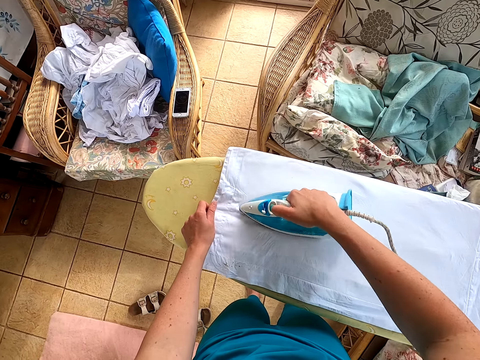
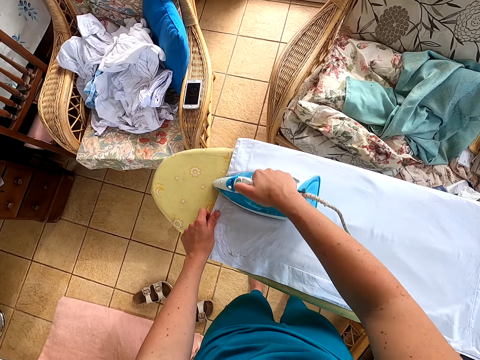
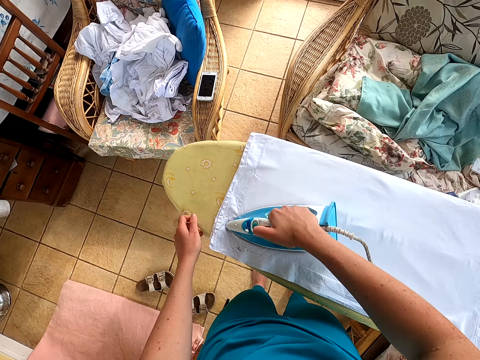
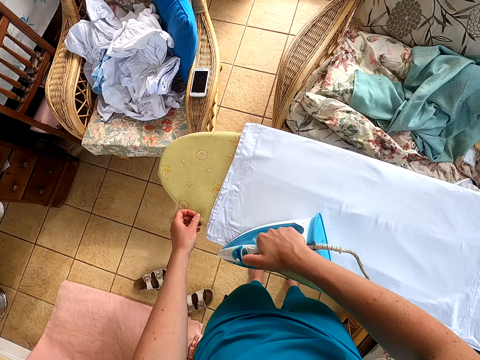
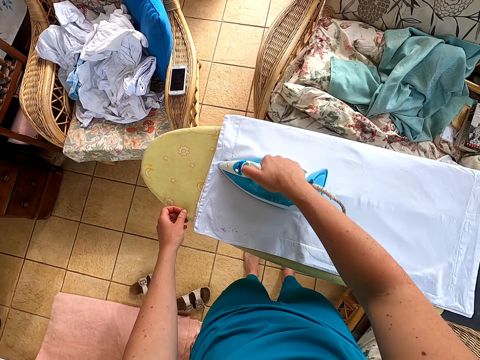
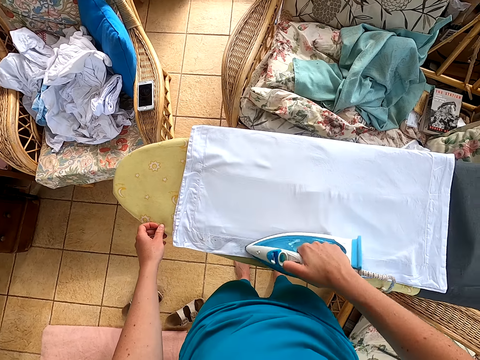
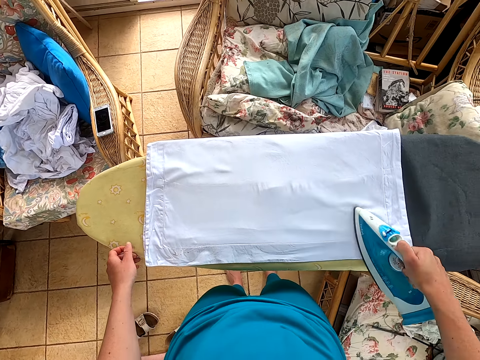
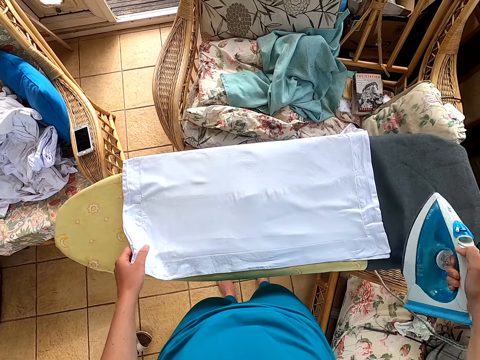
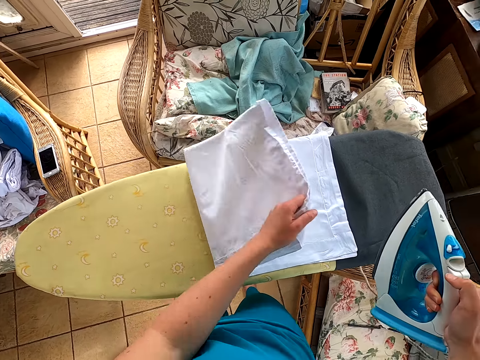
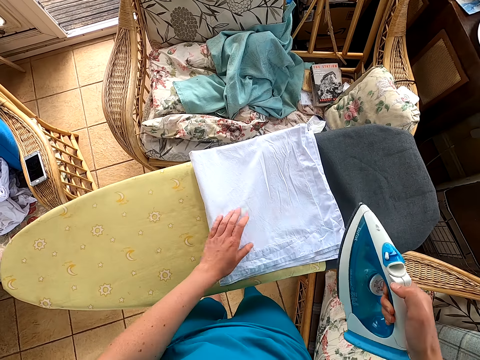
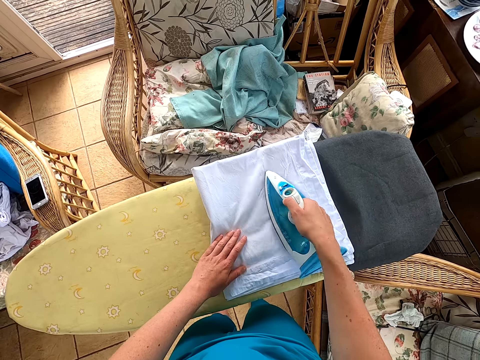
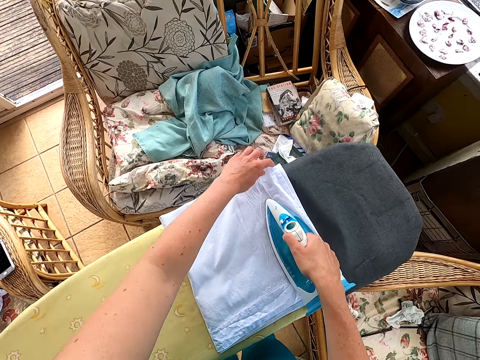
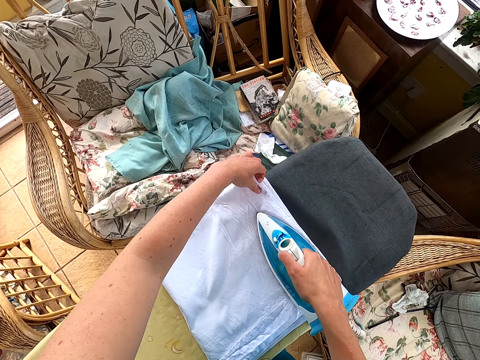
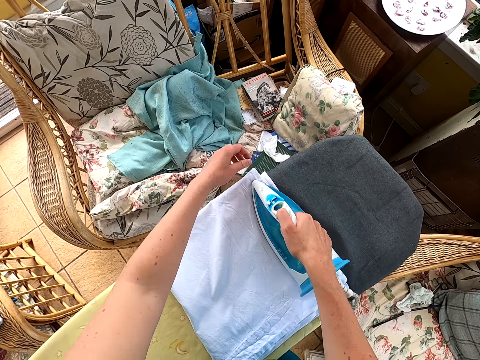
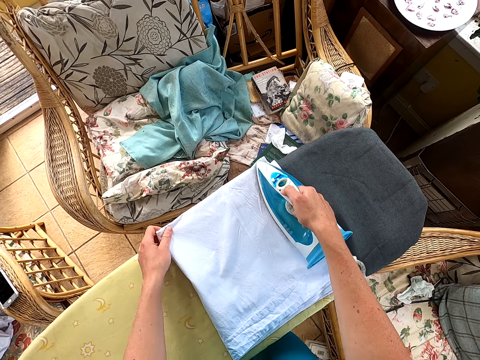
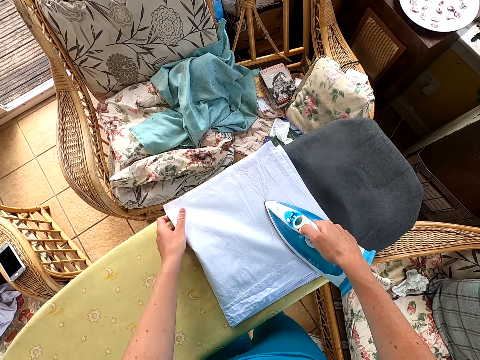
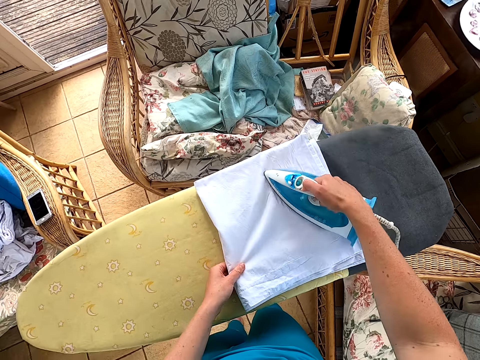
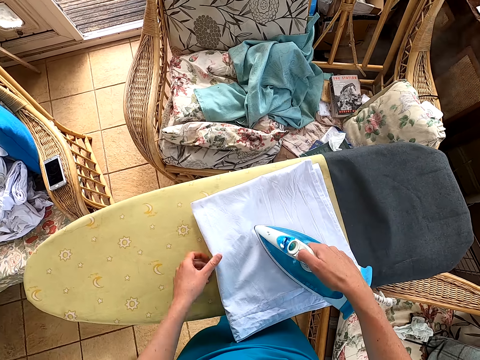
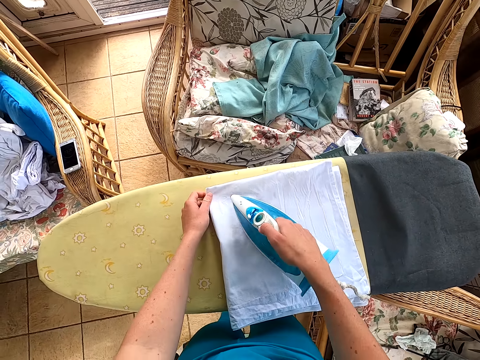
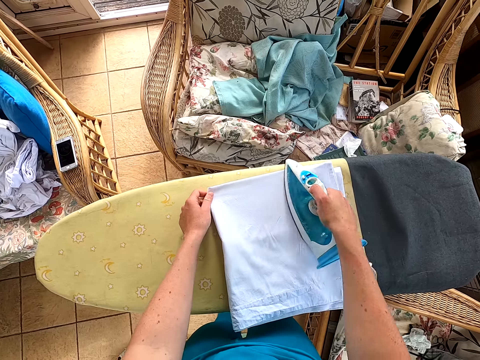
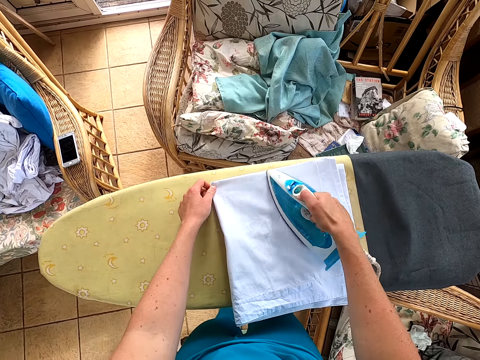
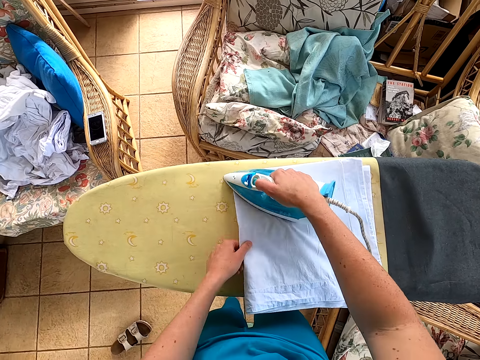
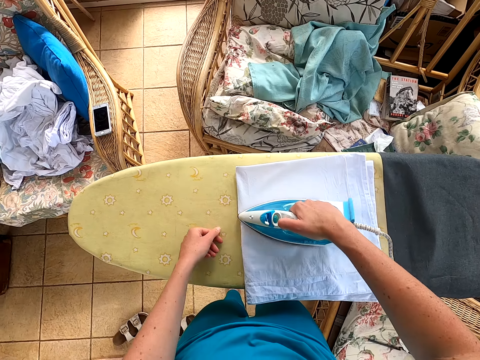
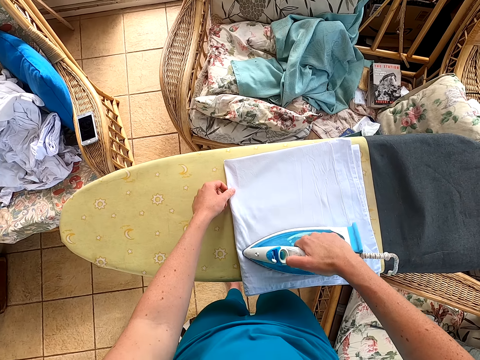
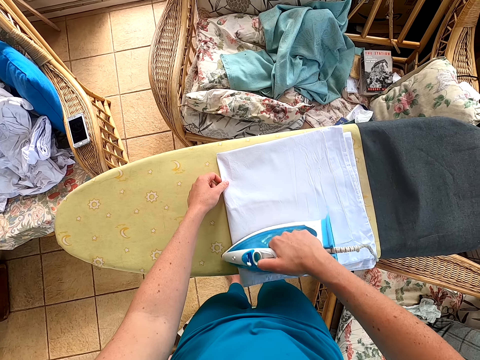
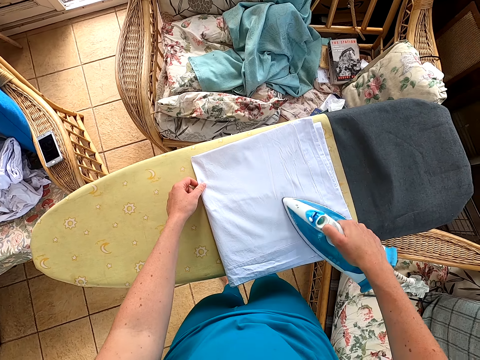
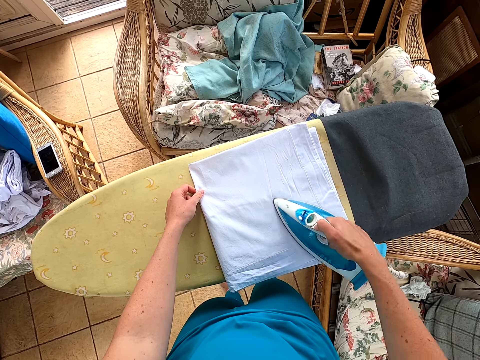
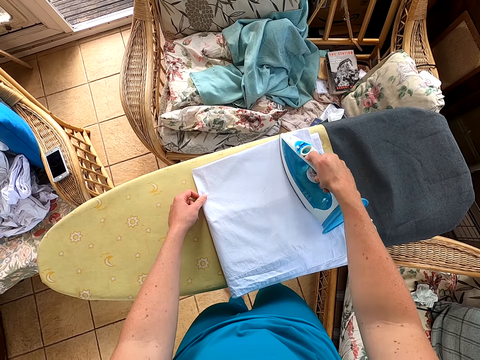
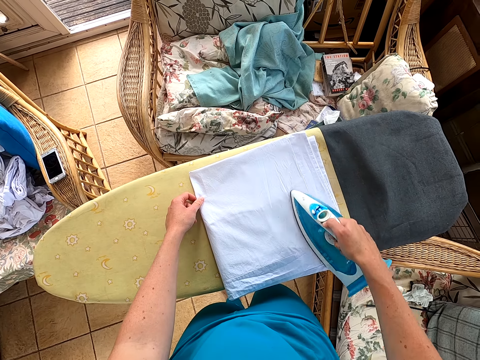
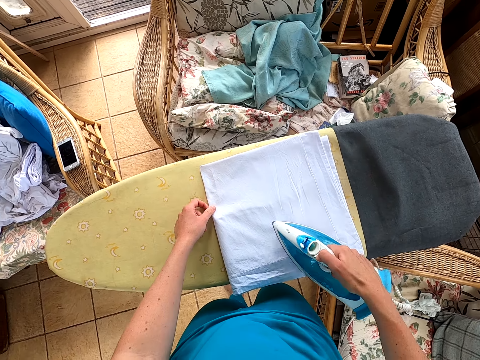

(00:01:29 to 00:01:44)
The camera wearer folds the cloth.

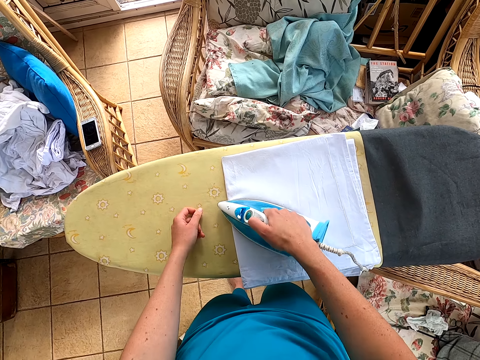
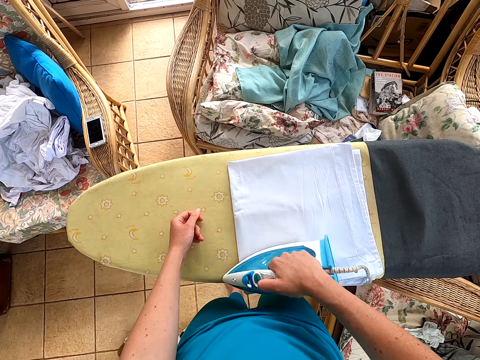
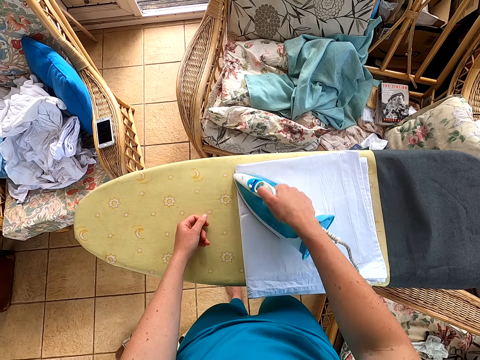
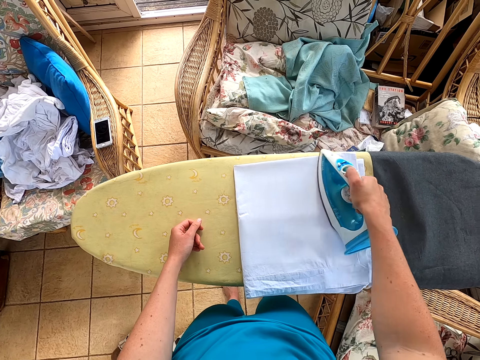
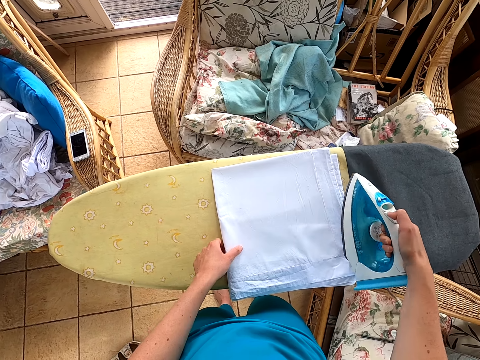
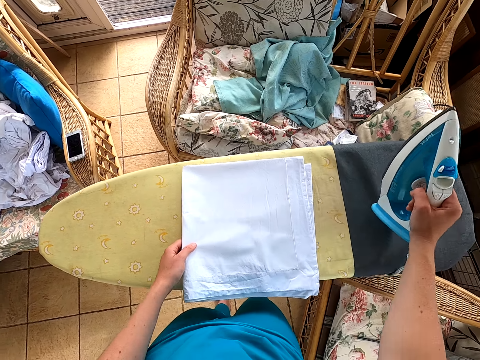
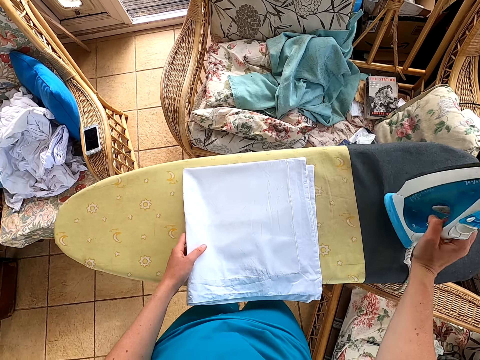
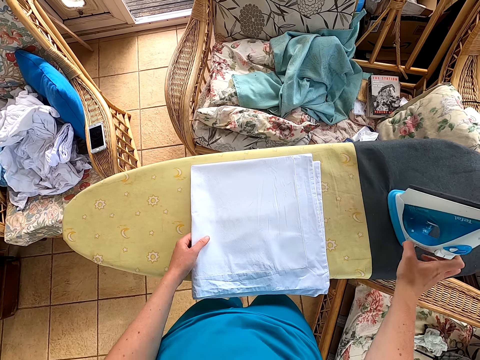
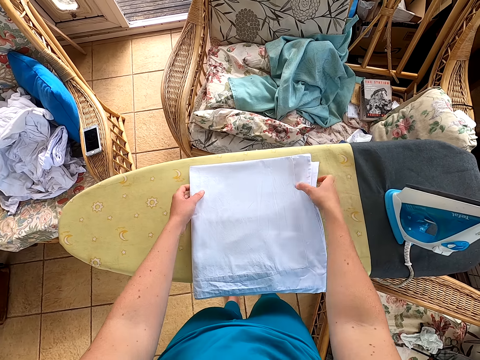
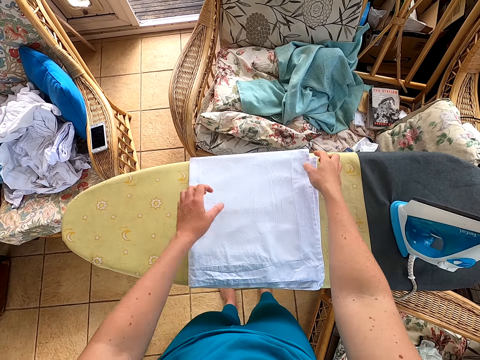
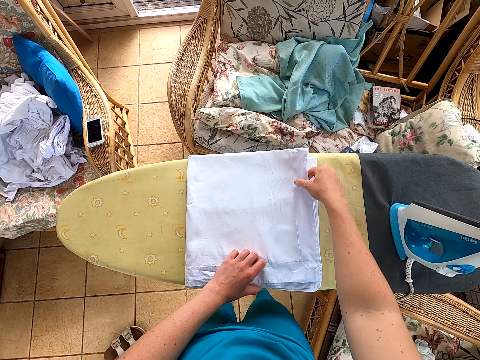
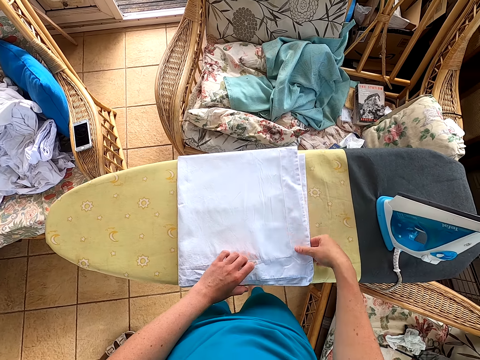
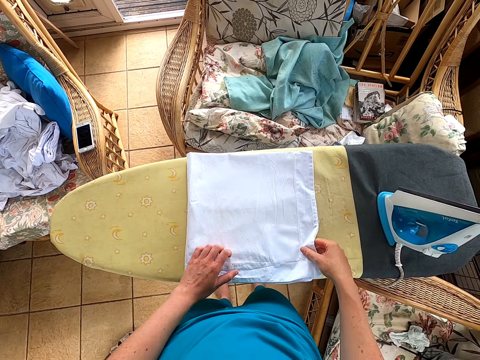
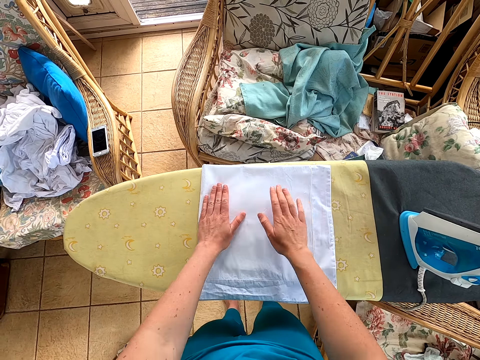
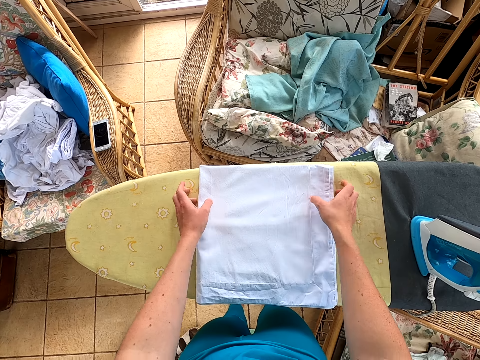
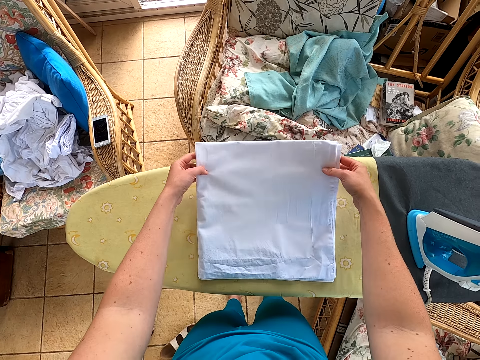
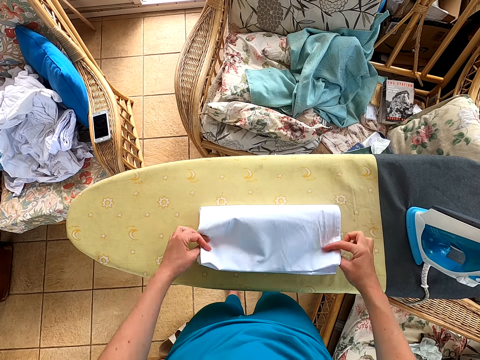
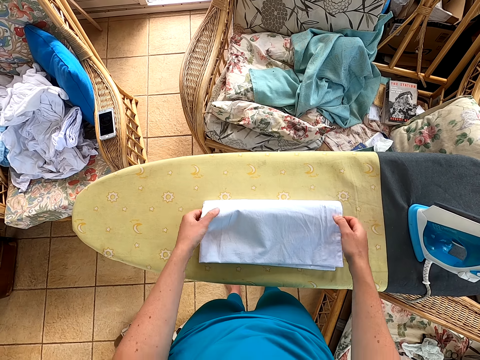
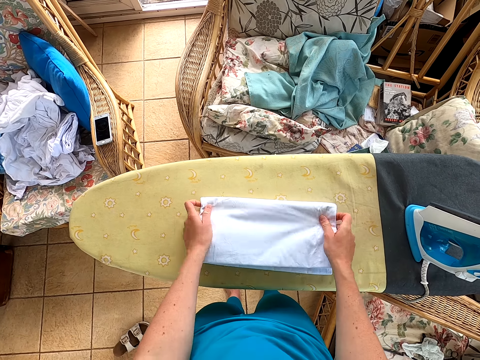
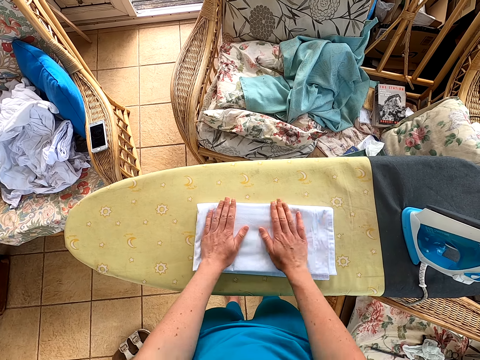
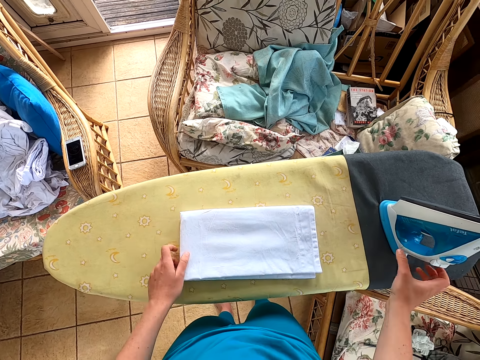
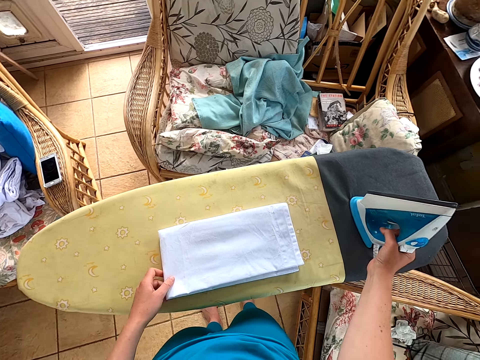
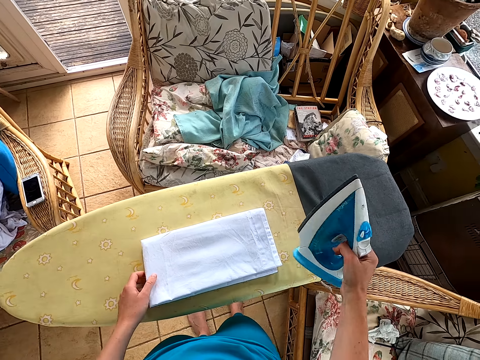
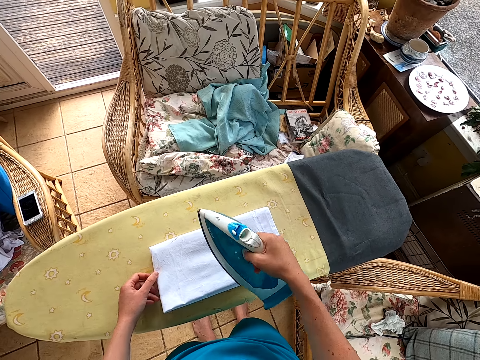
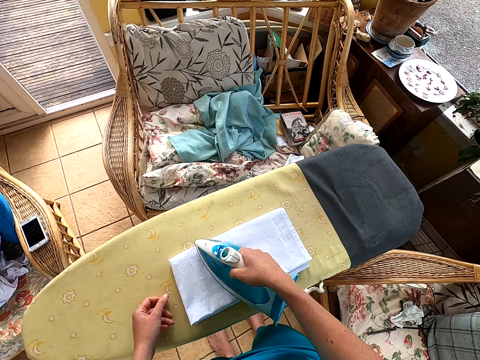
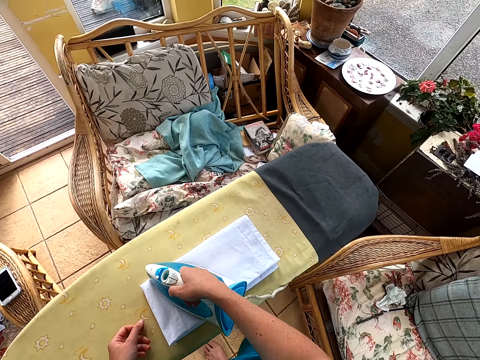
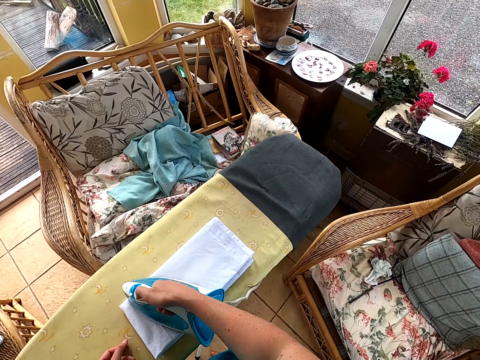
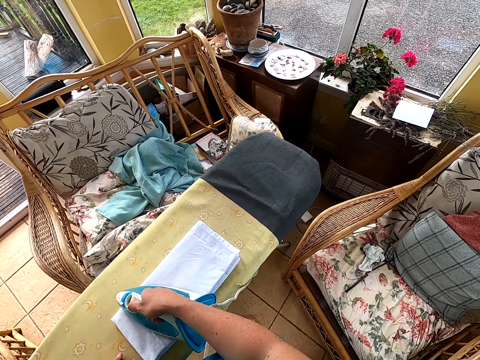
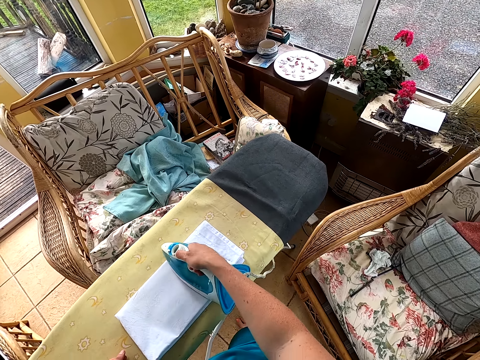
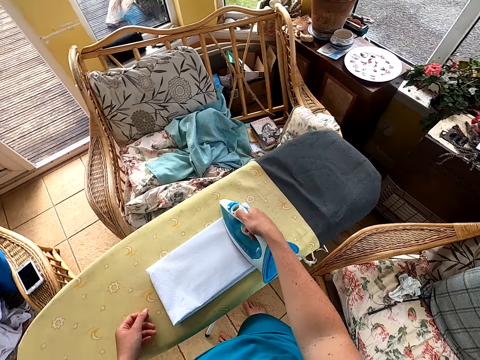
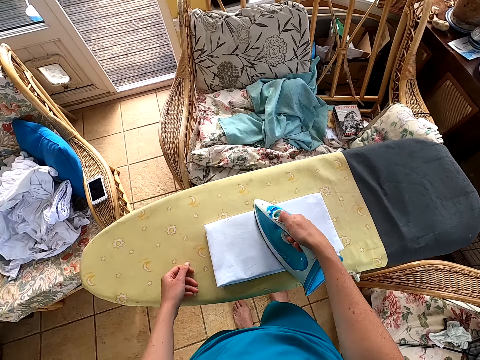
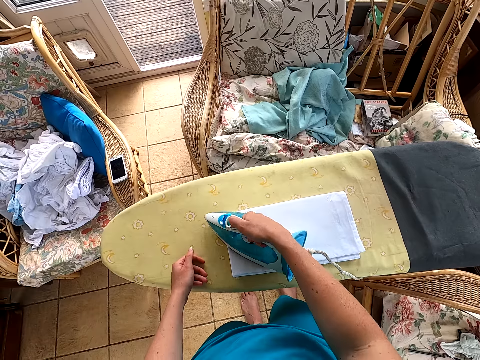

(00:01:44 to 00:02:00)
The camera wearer puts the iron box on the table. They fold the cloth. They iron the cloth.
